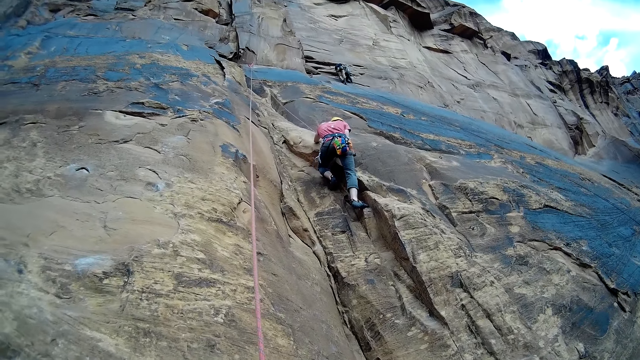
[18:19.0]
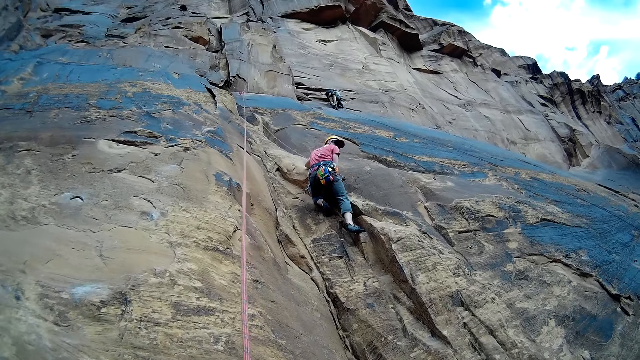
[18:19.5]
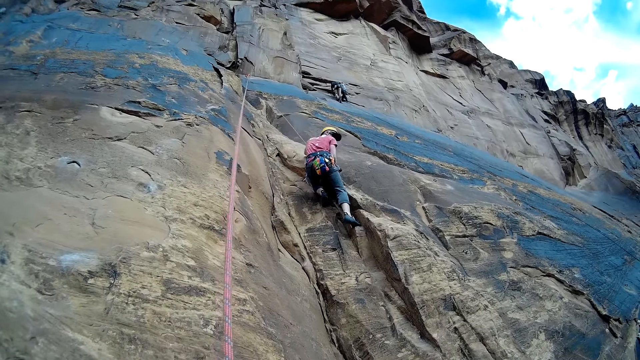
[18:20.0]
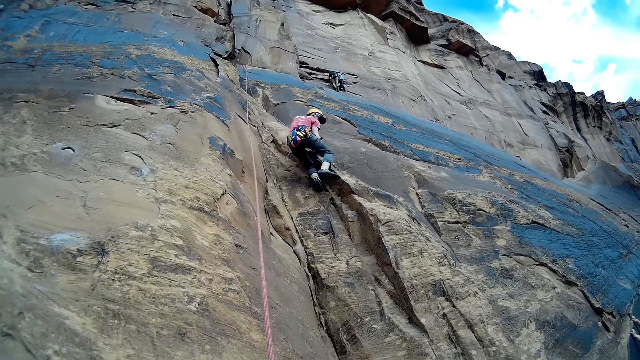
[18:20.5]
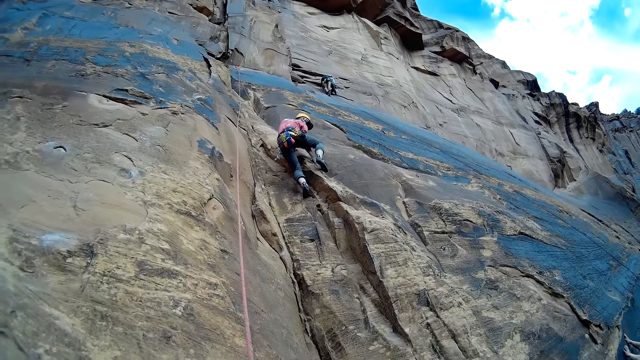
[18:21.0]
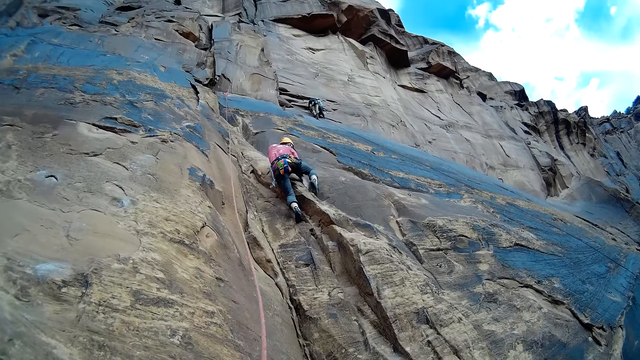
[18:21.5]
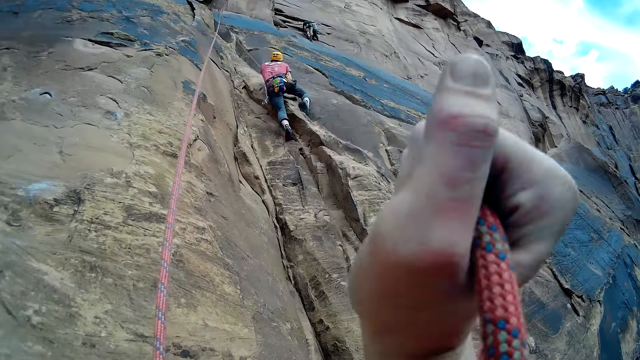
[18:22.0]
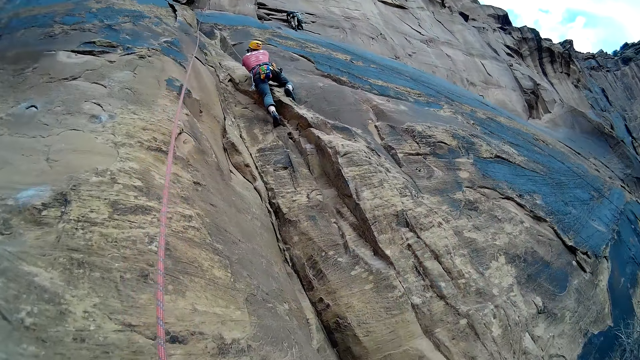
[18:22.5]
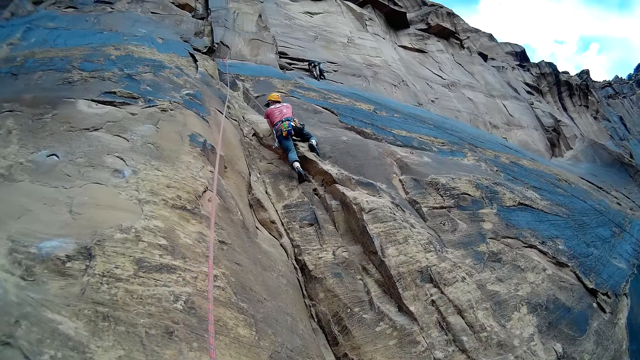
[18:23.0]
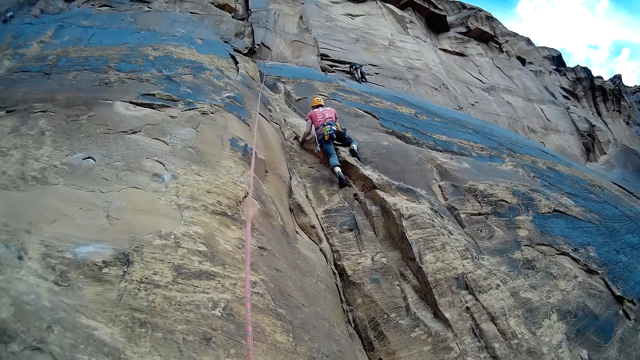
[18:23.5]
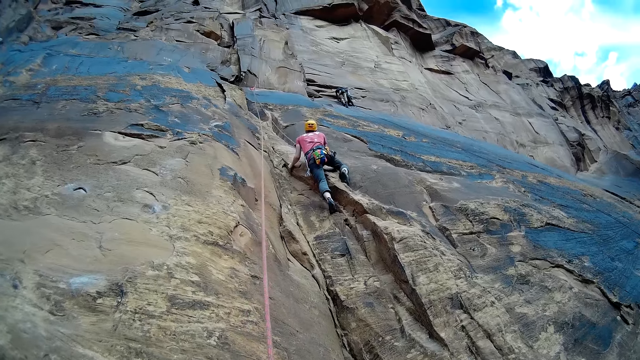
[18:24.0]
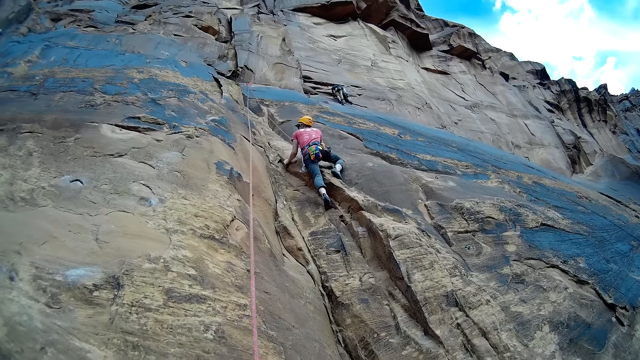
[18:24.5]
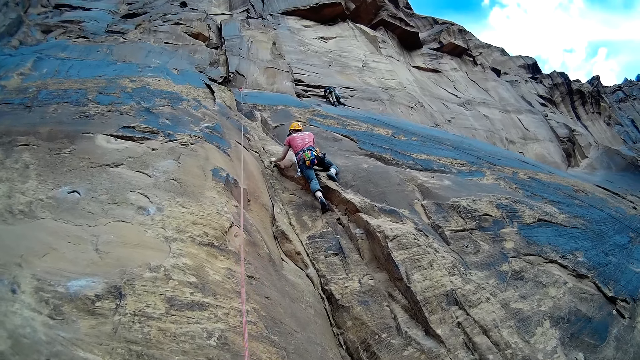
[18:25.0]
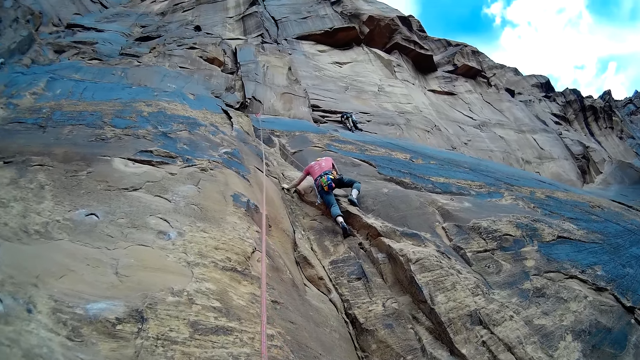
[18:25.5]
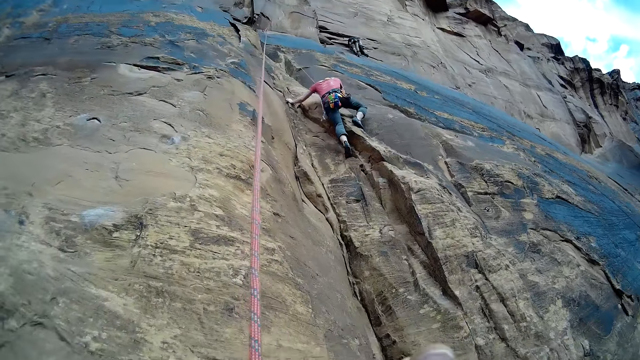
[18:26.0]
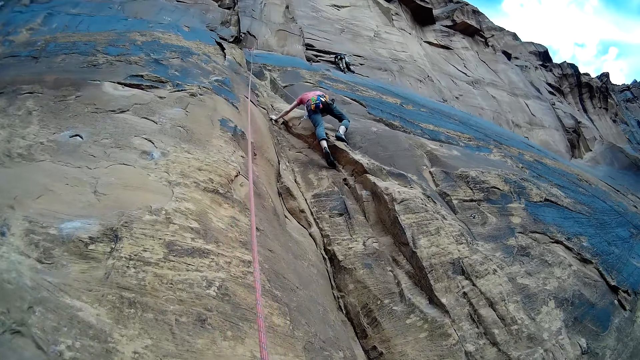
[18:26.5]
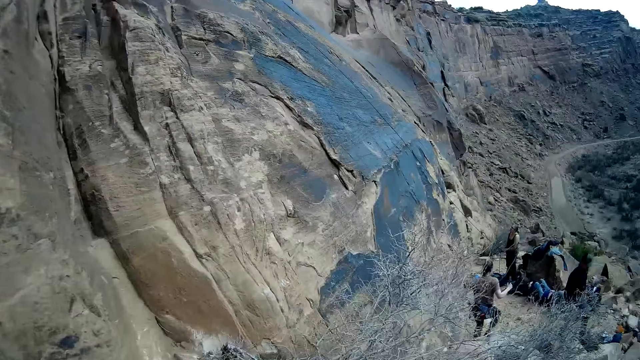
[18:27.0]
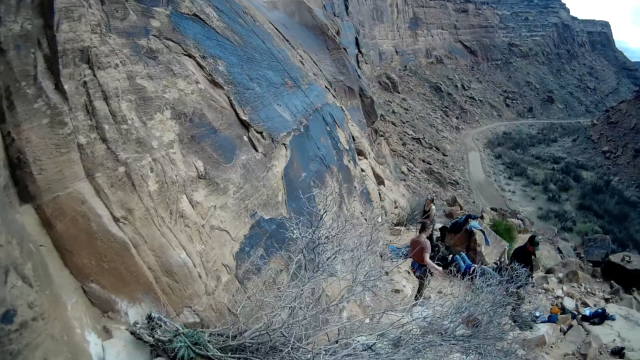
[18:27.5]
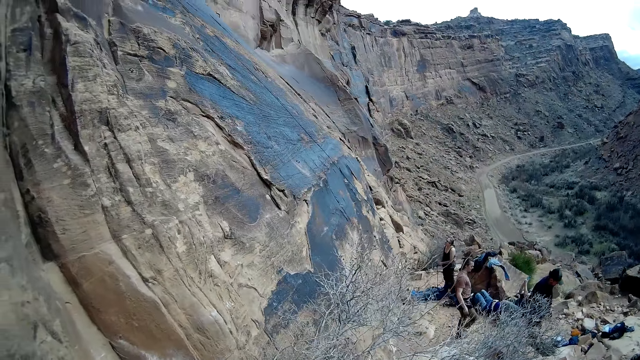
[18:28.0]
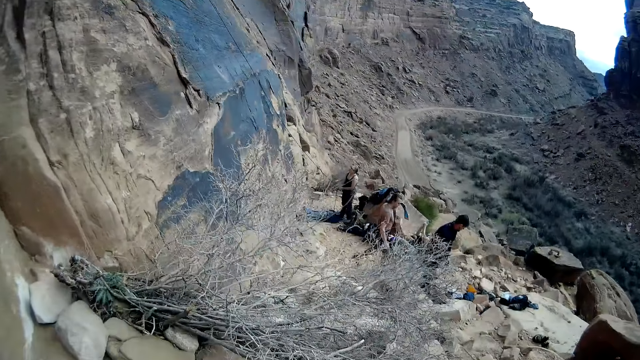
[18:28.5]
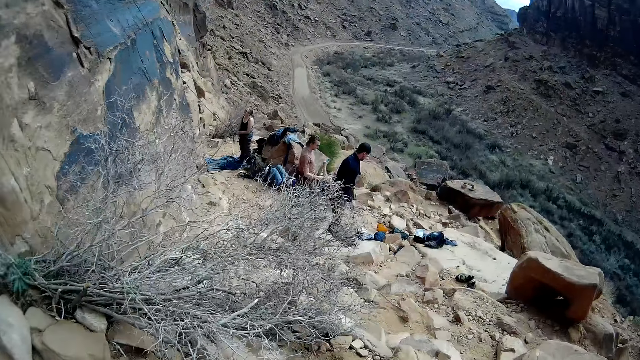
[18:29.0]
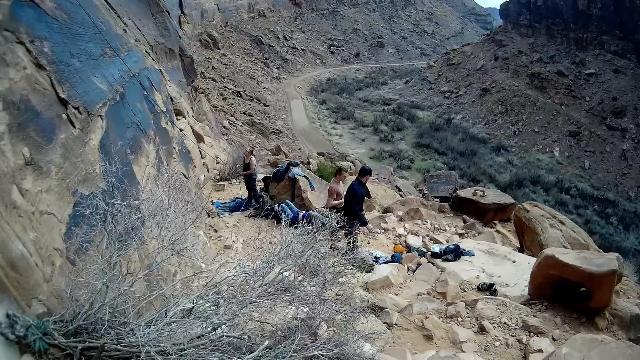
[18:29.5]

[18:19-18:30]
The camera wearer holds the rope. They look around.

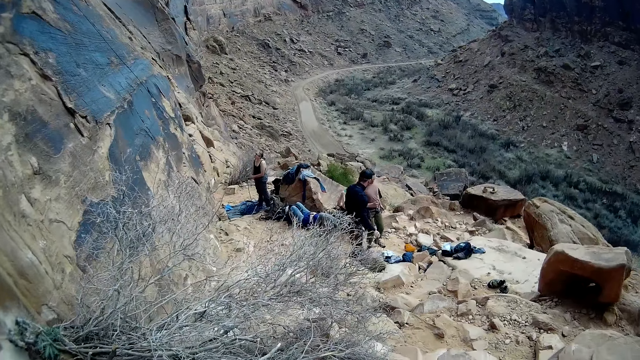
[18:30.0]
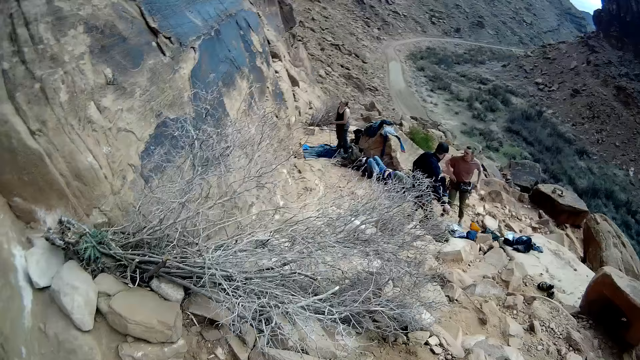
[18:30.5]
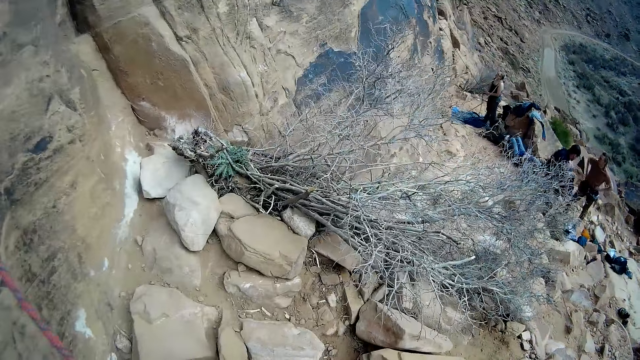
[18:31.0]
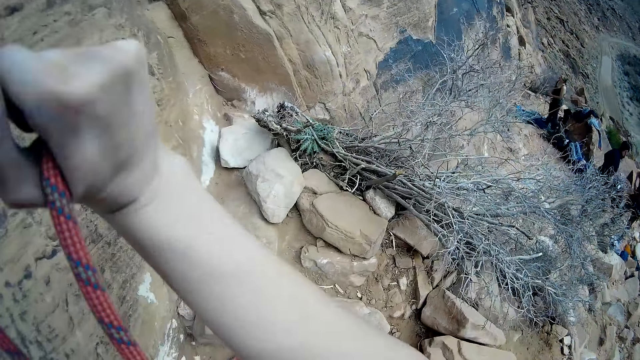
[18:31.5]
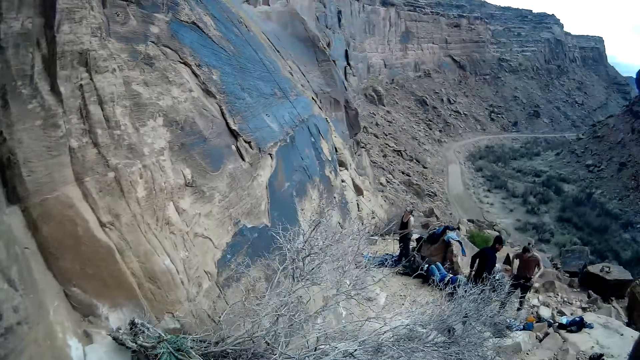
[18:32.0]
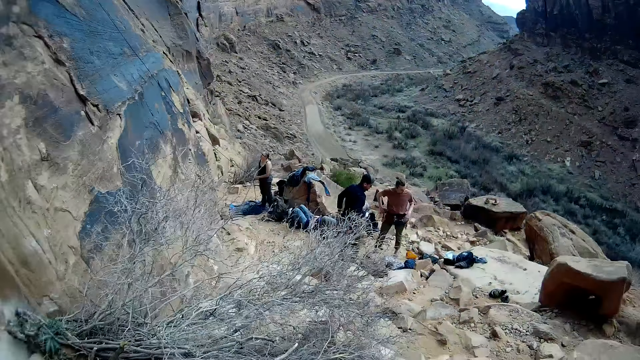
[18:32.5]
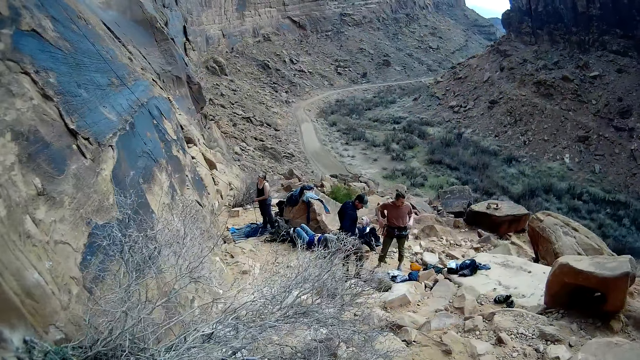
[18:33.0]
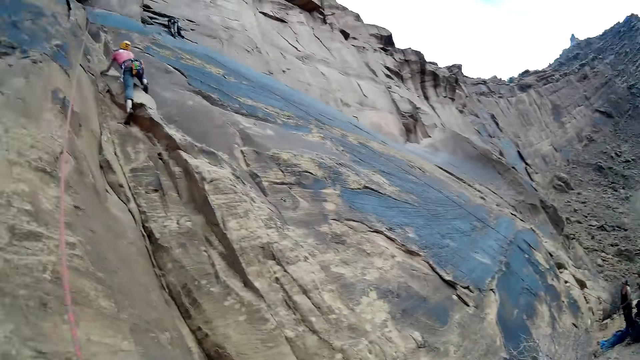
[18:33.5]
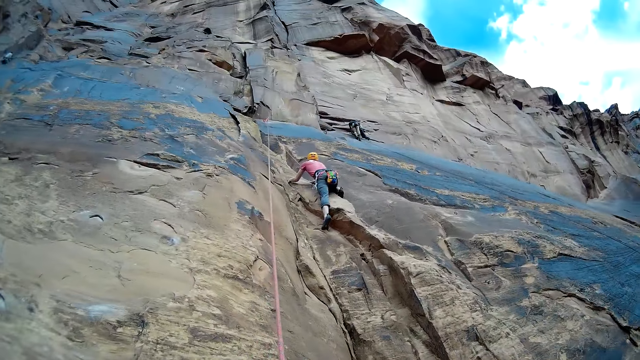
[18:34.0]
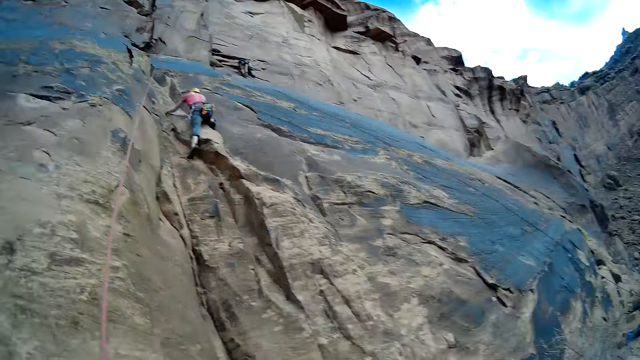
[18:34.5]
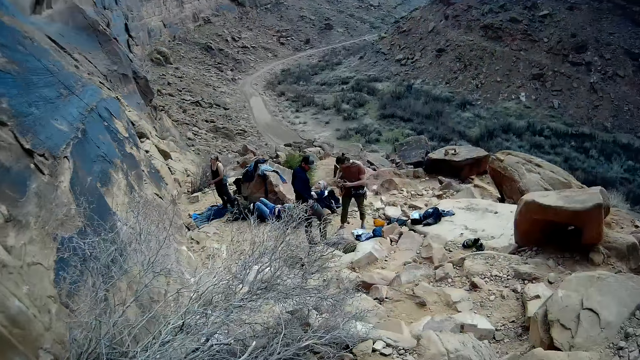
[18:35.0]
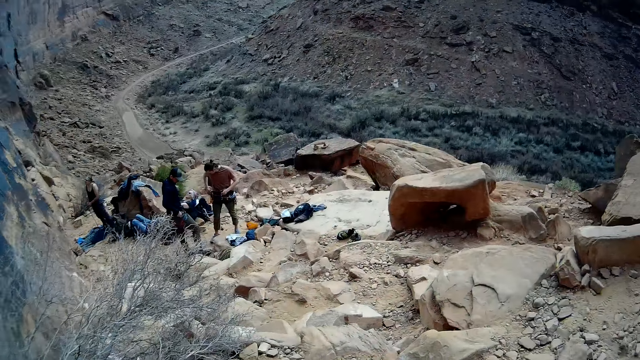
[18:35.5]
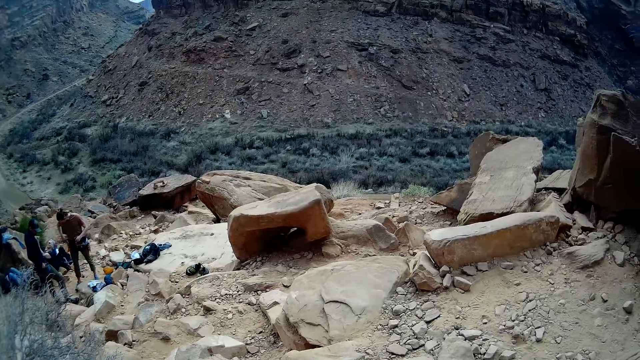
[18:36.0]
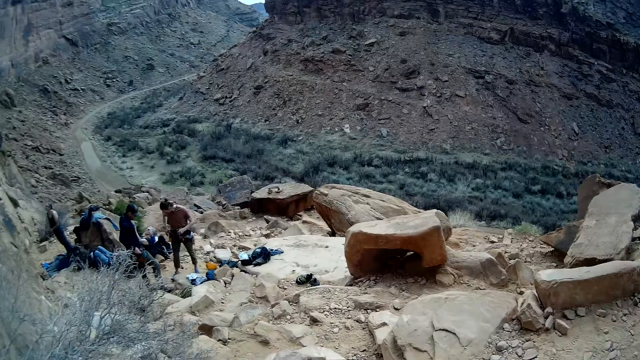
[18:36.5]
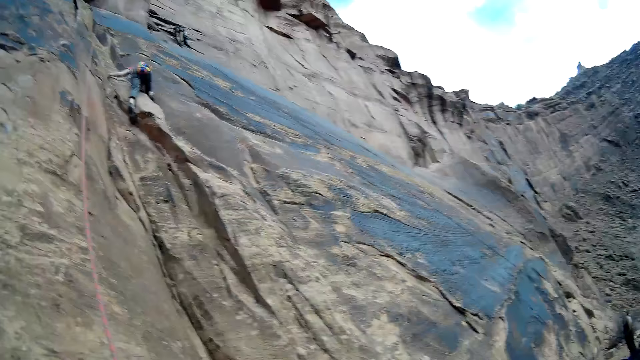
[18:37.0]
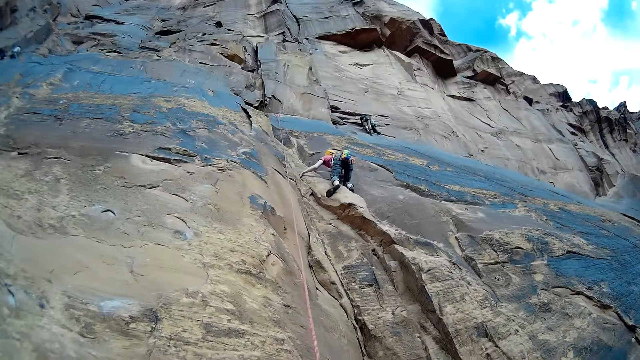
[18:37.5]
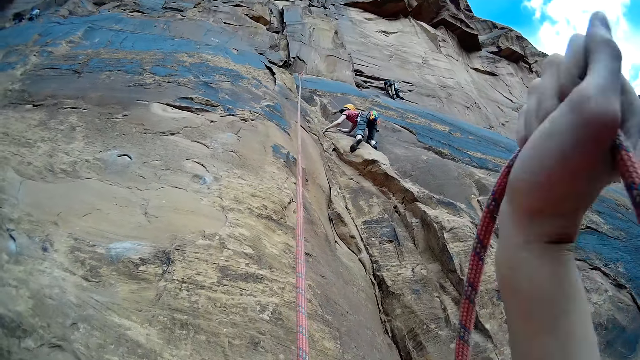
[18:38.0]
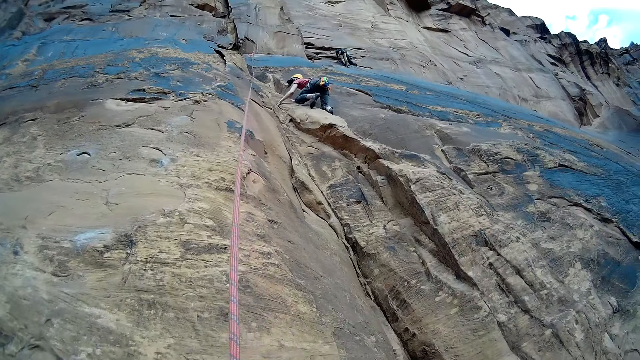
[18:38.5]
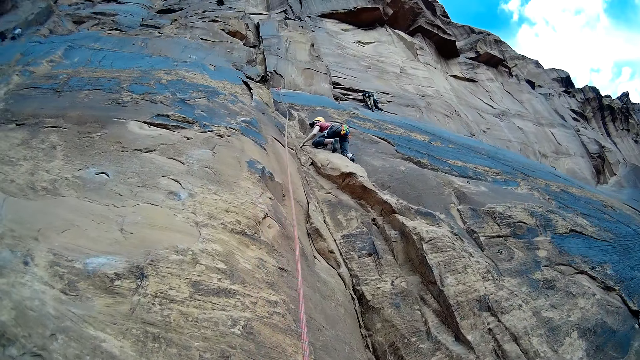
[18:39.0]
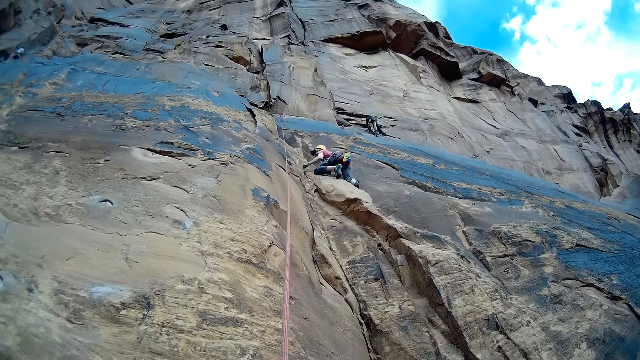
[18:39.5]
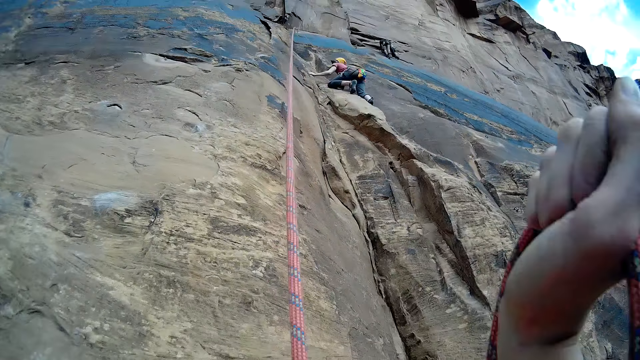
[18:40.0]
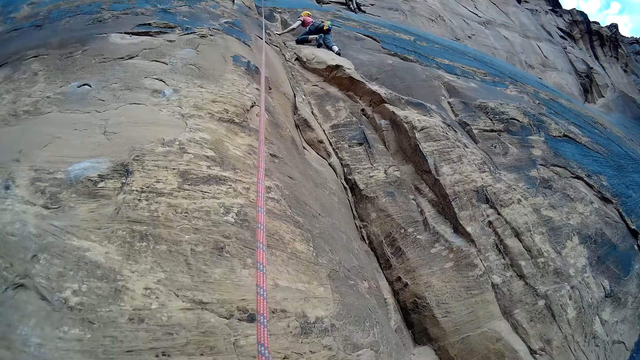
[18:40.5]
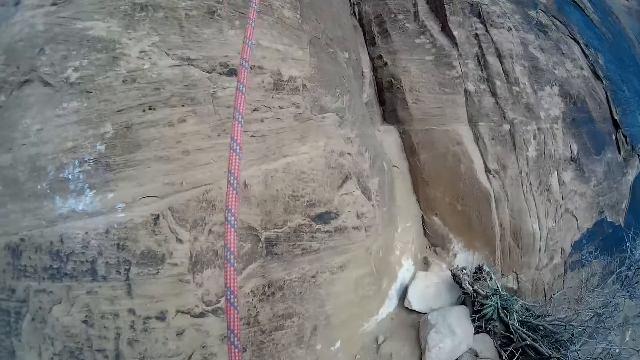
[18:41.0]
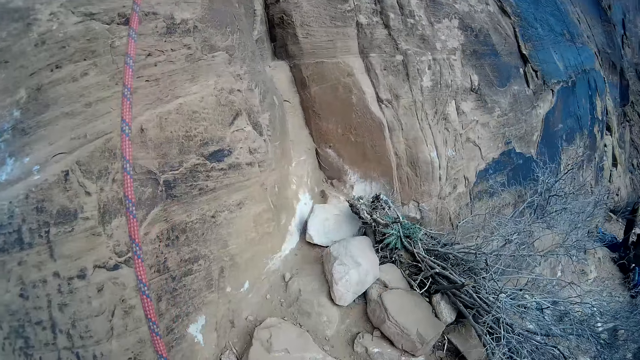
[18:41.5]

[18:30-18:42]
The camera wearer holds the rope. They look around. They hold the rope.
